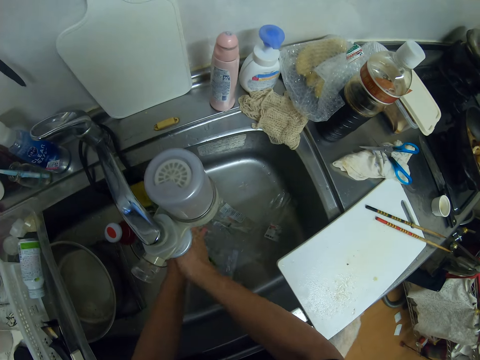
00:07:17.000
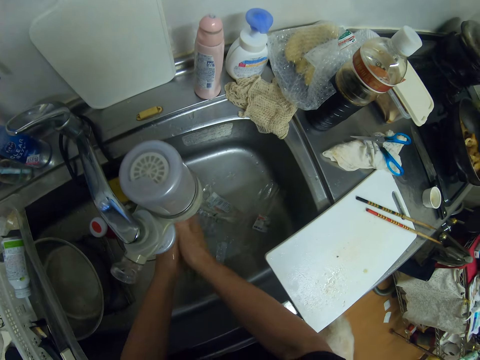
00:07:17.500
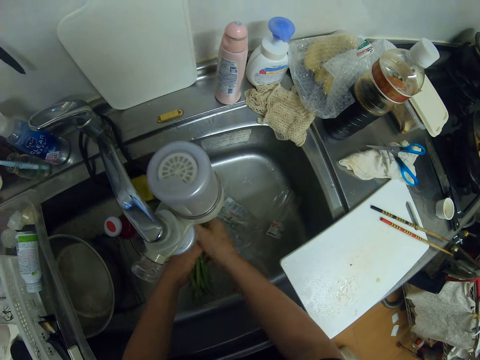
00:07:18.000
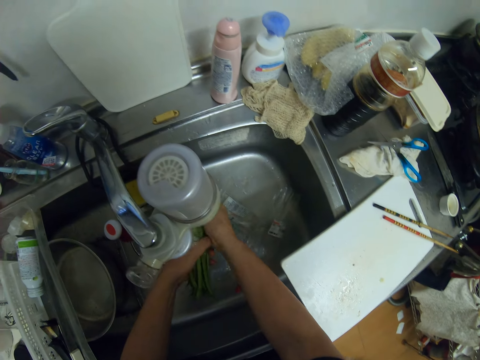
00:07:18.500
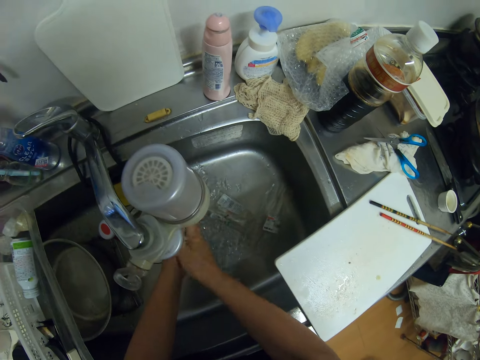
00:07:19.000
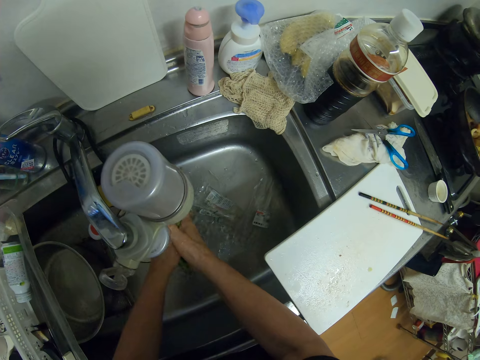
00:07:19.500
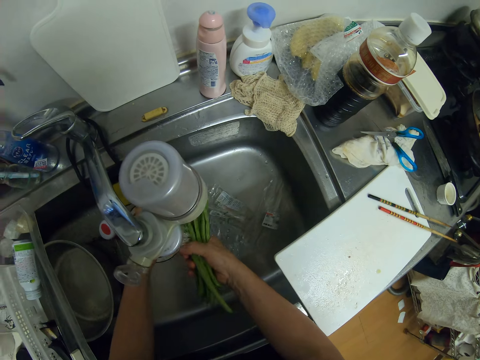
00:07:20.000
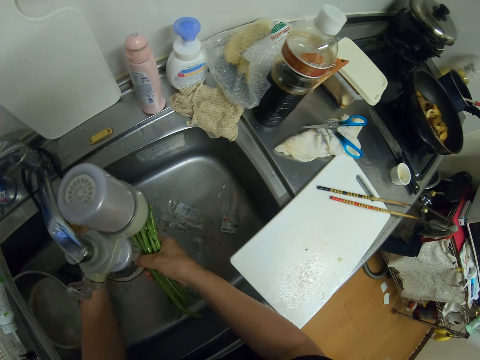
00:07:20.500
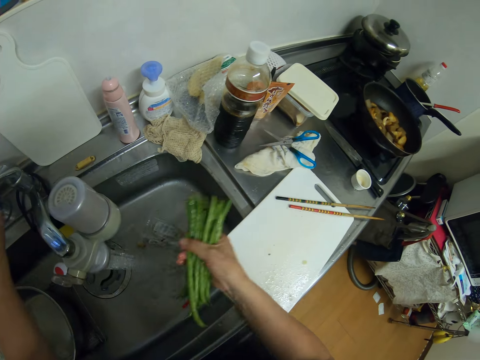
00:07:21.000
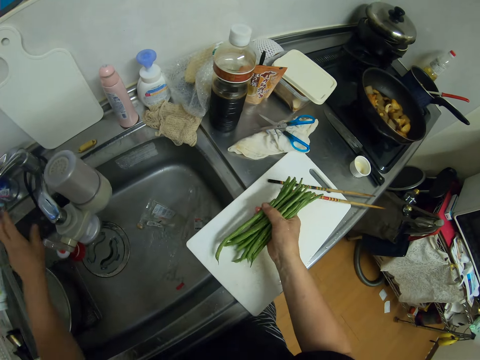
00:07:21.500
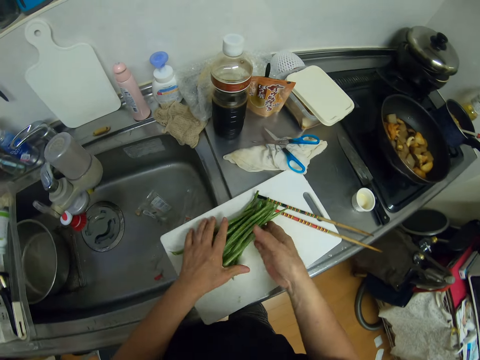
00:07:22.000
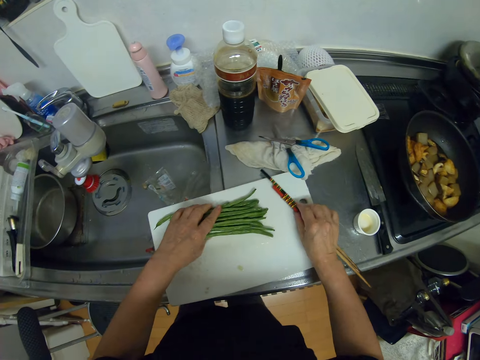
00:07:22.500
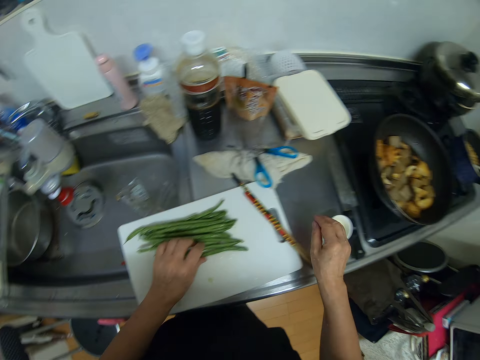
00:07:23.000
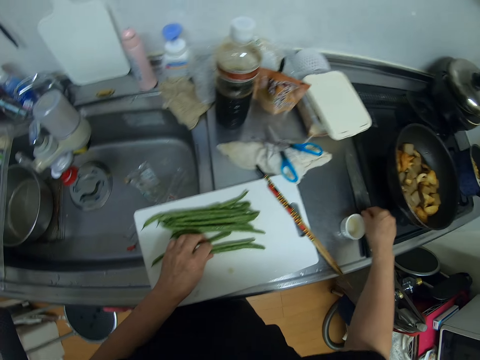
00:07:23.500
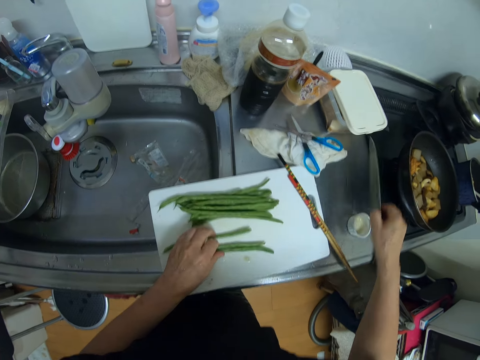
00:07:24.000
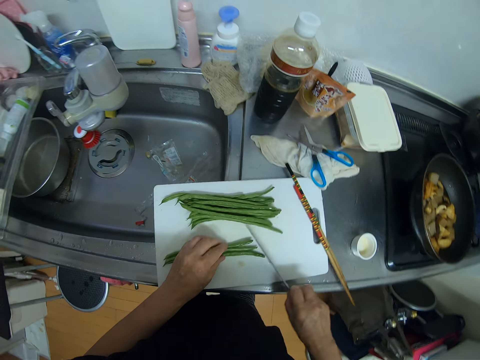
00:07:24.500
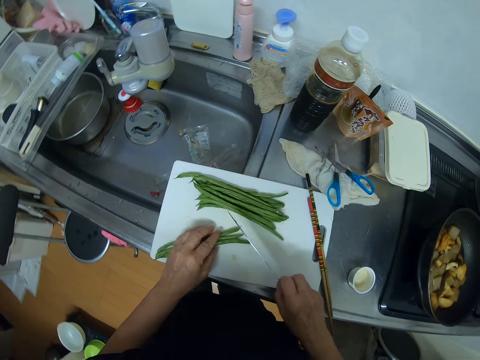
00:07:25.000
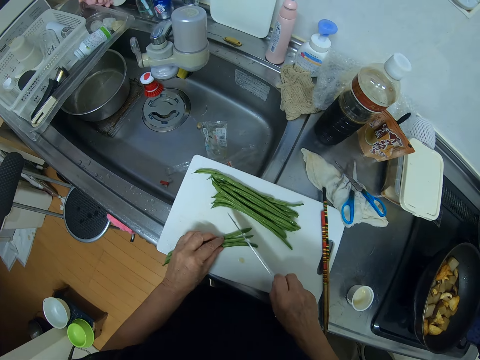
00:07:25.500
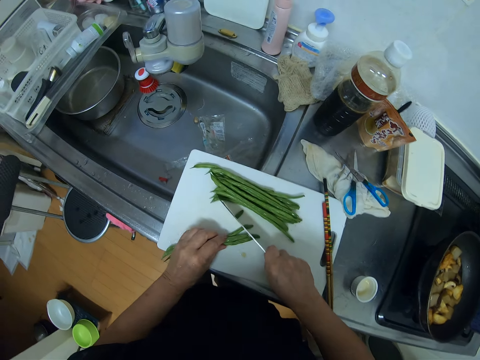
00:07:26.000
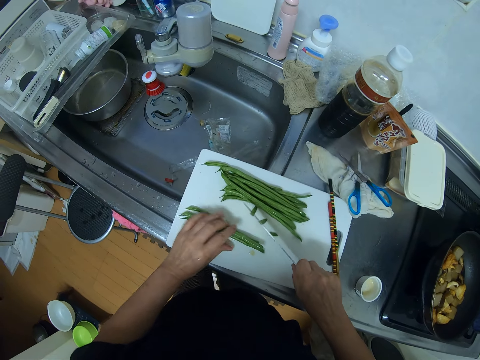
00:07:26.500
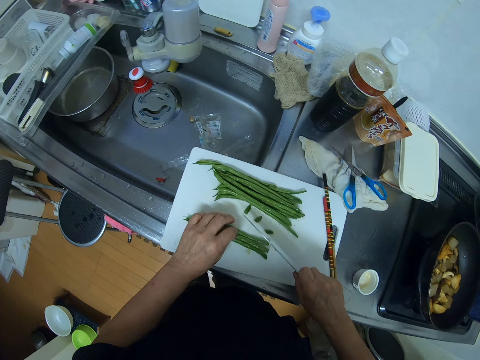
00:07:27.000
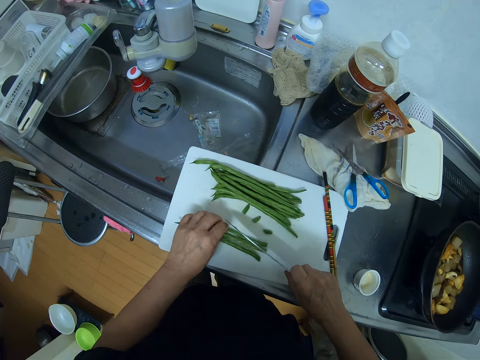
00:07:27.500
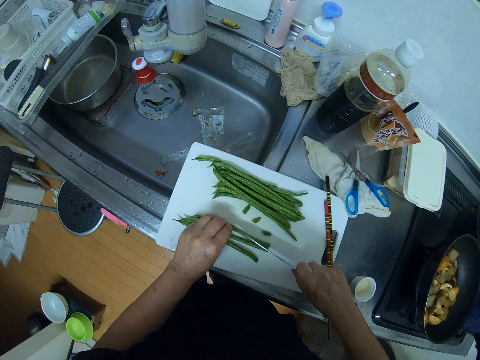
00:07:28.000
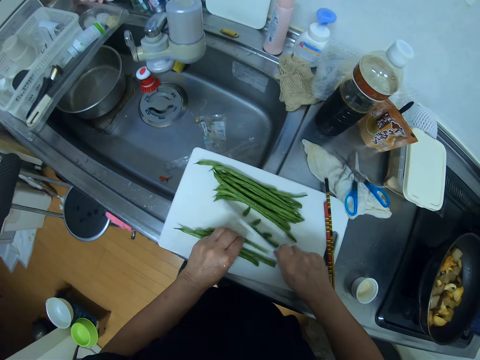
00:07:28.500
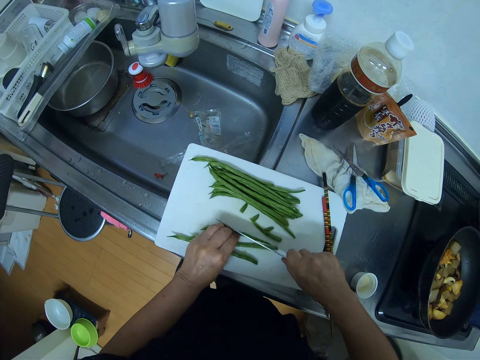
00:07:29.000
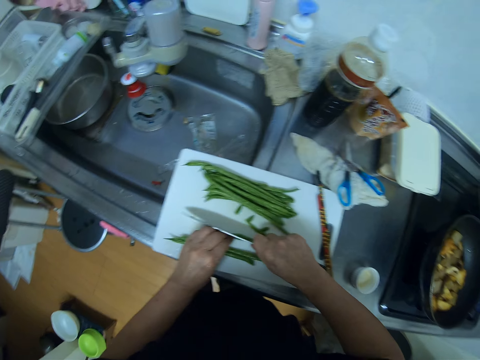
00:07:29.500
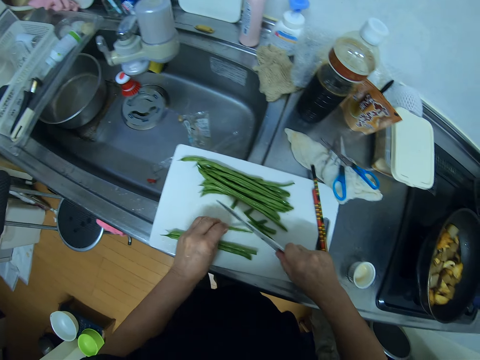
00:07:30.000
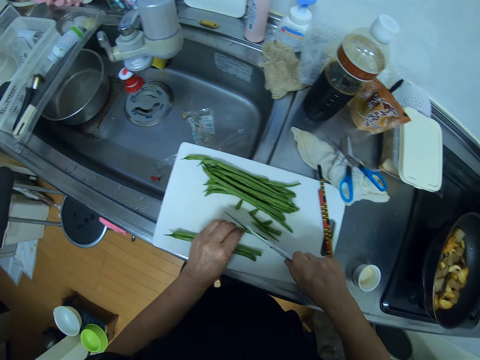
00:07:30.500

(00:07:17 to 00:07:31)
The camera wearer rinses the green beans with water. They turn off the tap. They drop the green beans on the chopping board. They move the chopsticks on the chopping board. They pick up the knife from the kitchen worktop. They cut the green beans with the knife.

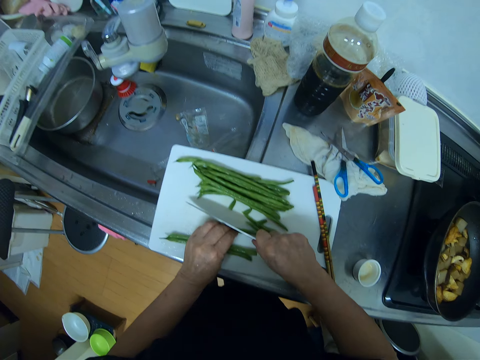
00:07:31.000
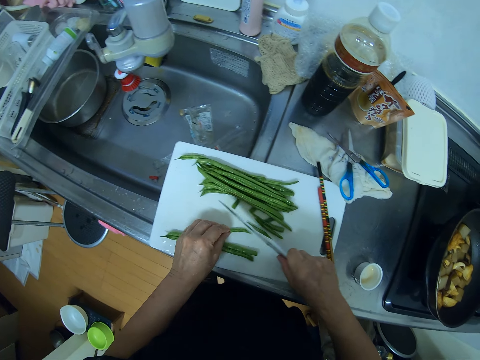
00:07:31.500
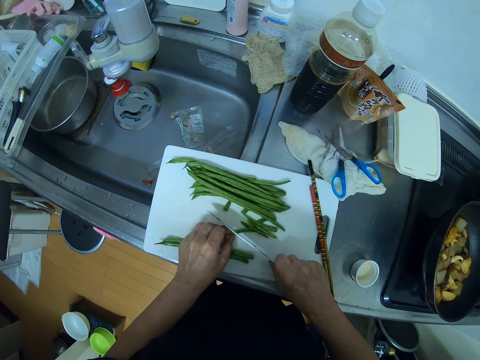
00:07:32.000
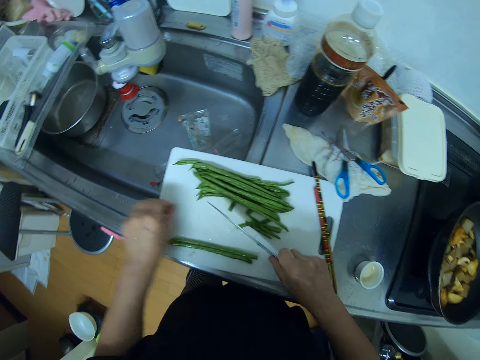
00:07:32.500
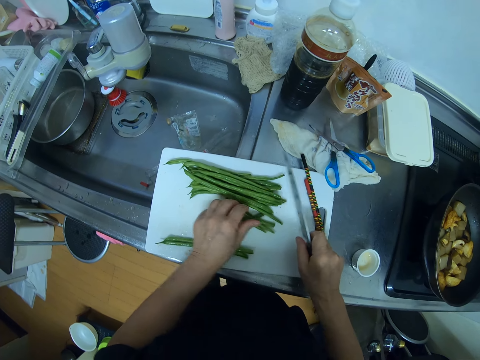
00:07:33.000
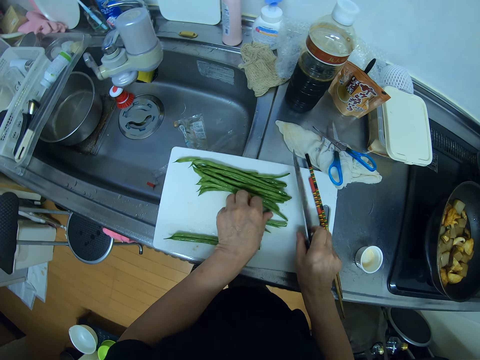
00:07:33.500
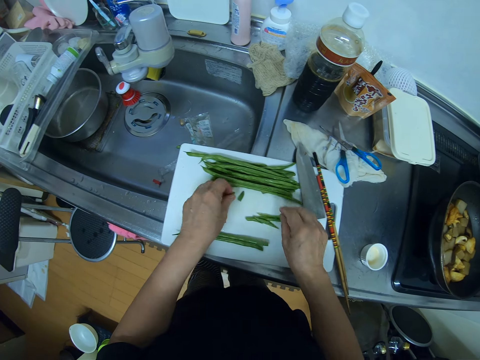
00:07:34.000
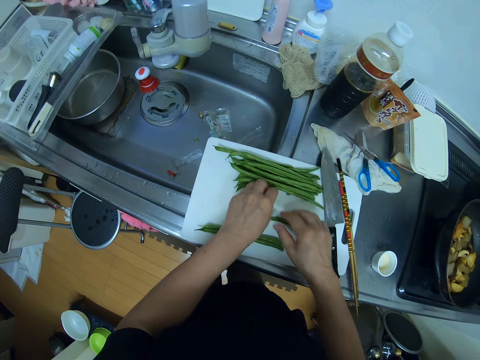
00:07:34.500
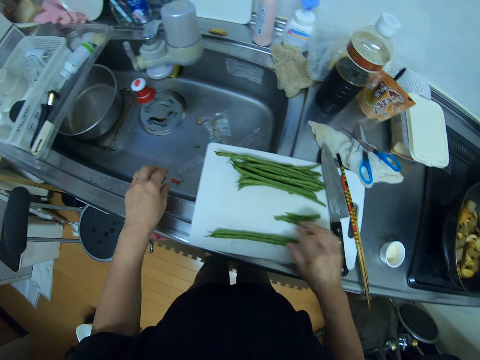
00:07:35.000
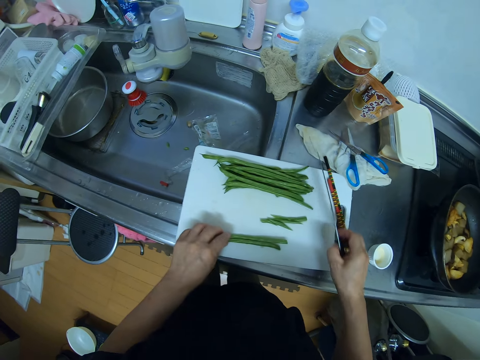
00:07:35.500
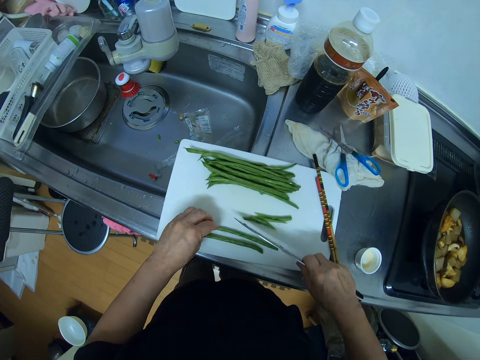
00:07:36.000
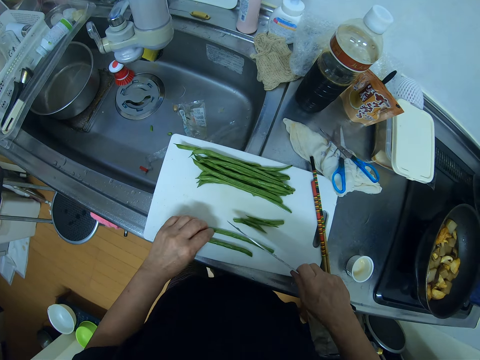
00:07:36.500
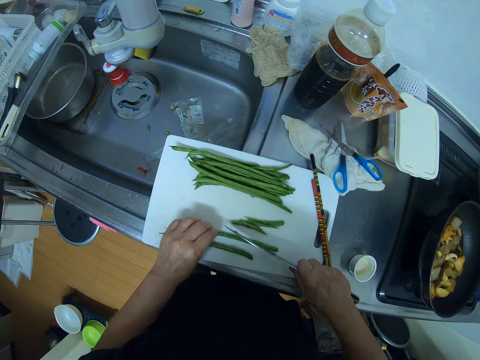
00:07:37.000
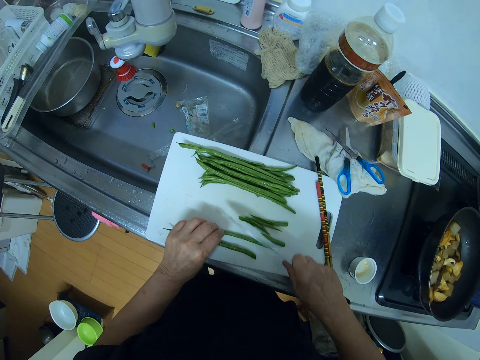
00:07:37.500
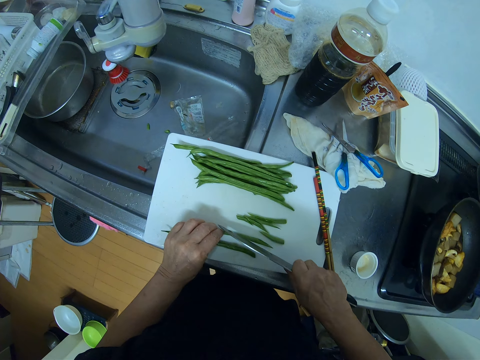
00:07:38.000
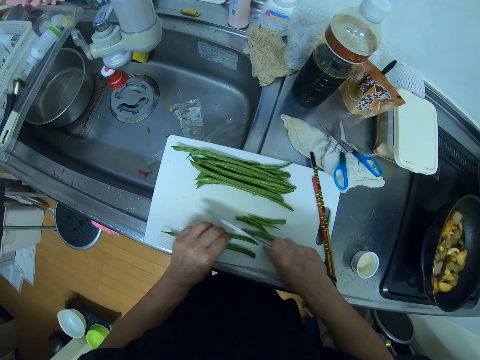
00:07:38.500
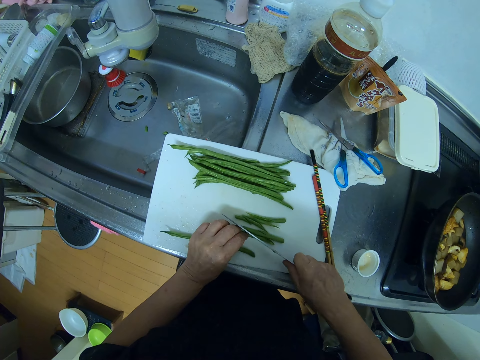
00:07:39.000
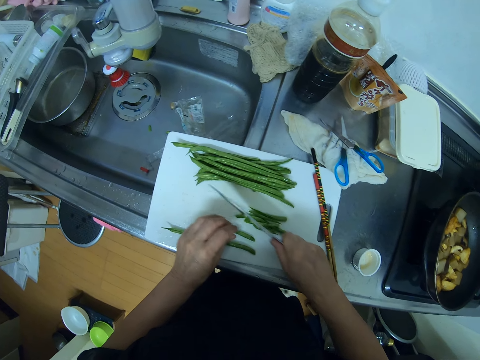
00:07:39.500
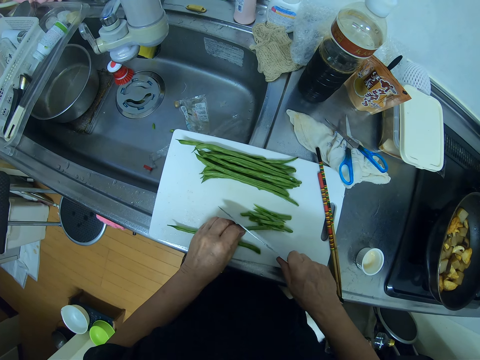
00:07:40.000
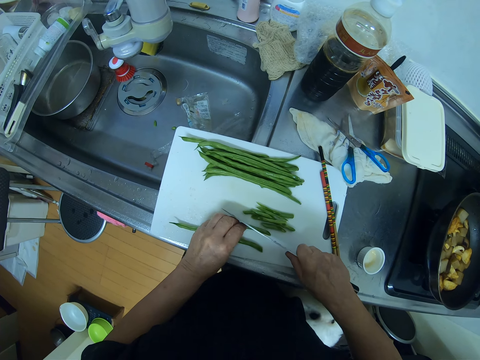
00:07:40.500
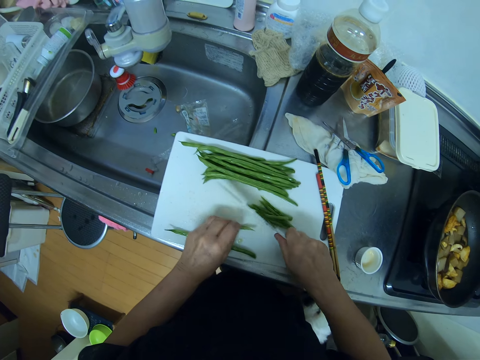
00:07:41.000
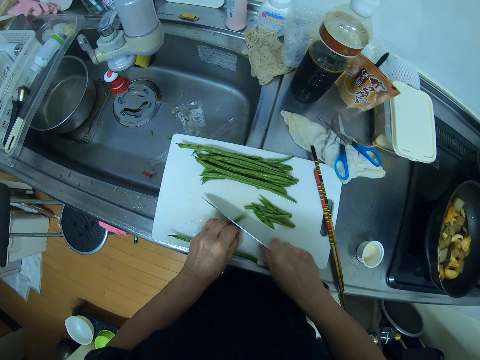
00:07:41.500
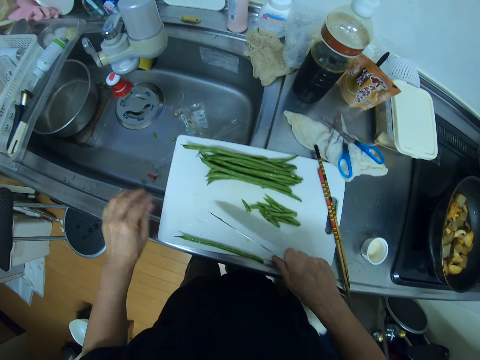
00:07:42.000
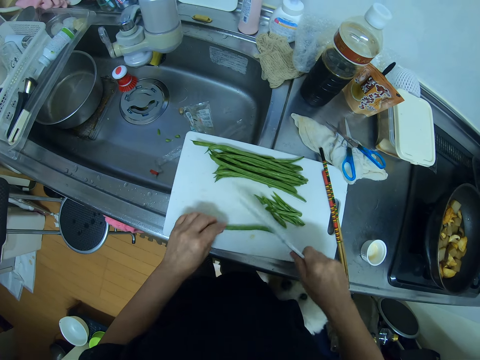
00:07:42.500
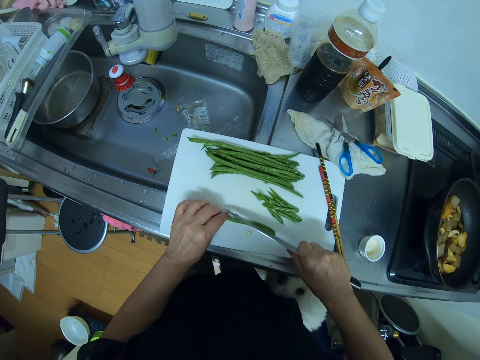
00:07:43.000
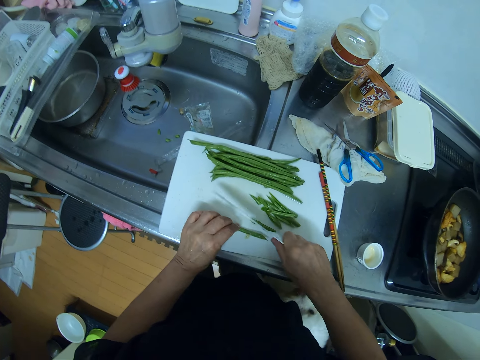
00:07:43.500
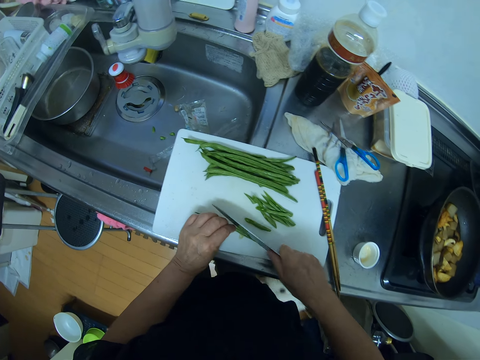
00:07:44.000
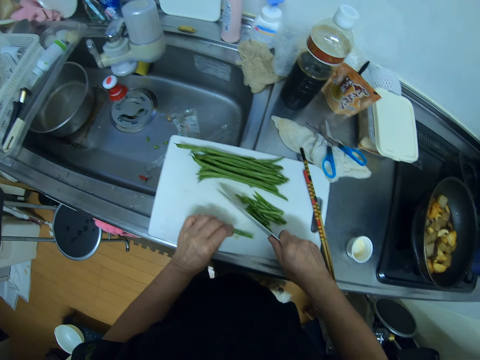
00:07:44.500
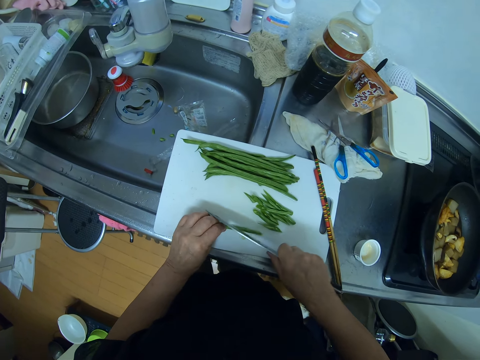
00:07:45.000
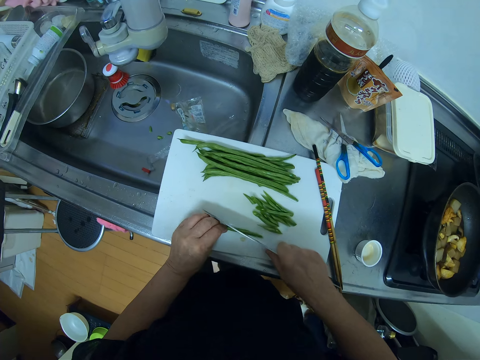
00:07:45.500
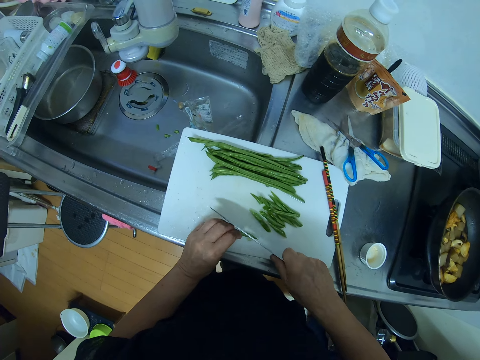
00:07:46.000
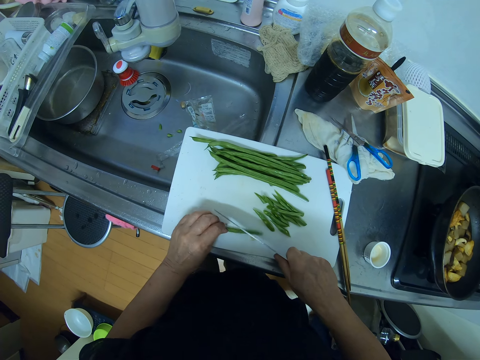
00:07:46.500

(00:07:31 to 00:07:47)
The camera wearer drops the knife on the chopping board. They pick green bean slices from the chopping board and drop the green bean slices in the sink. They pick up the knife from the chopping board and cut the green beans with the knife.
